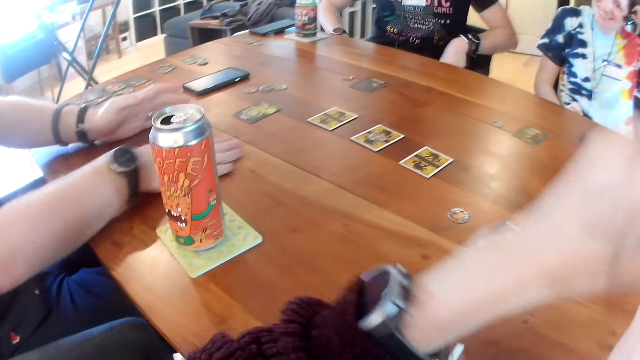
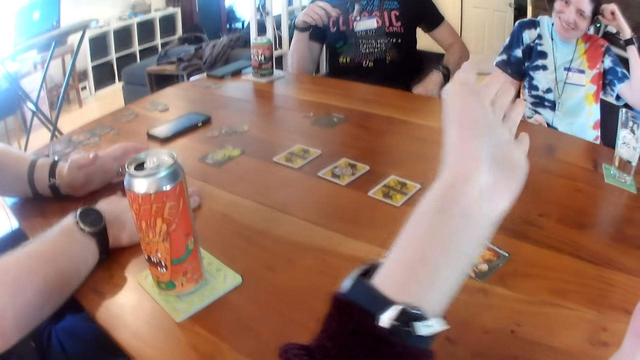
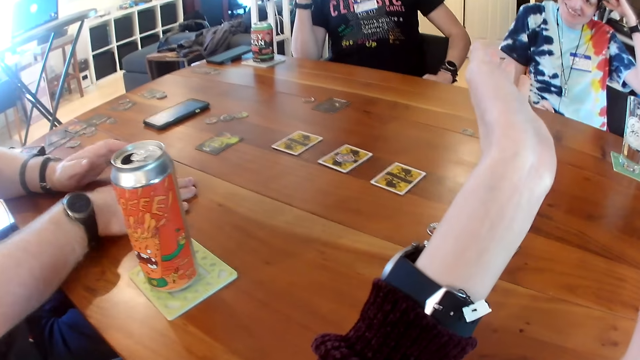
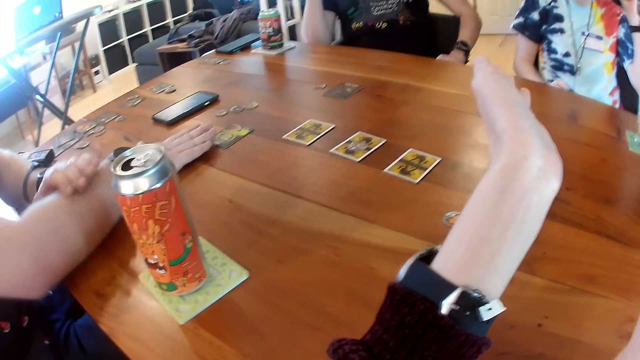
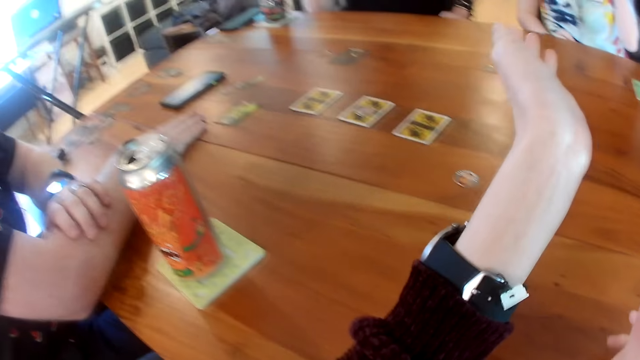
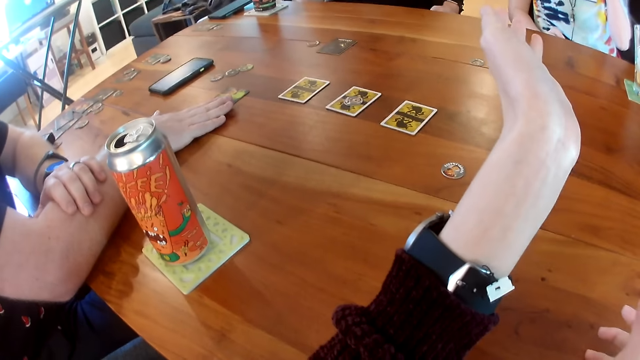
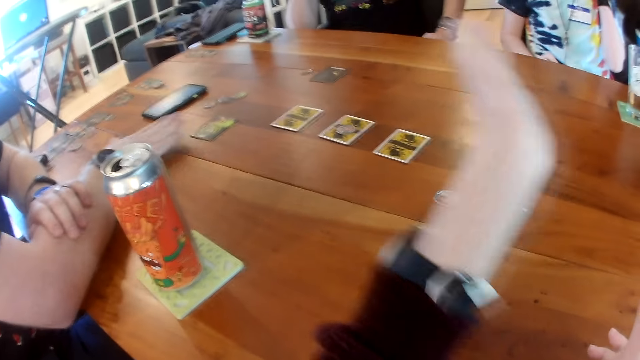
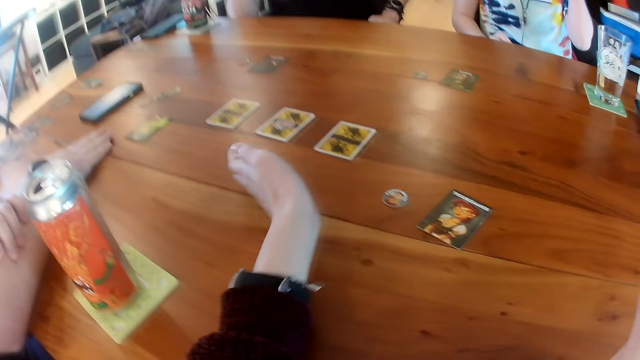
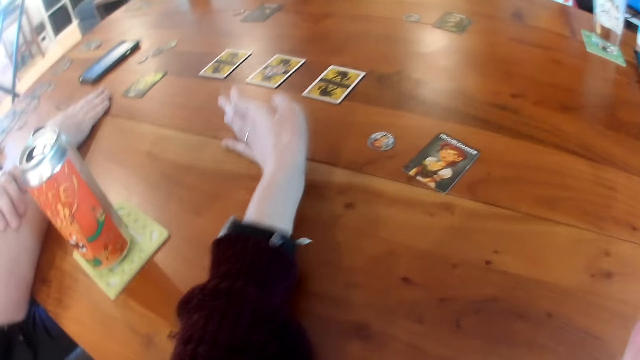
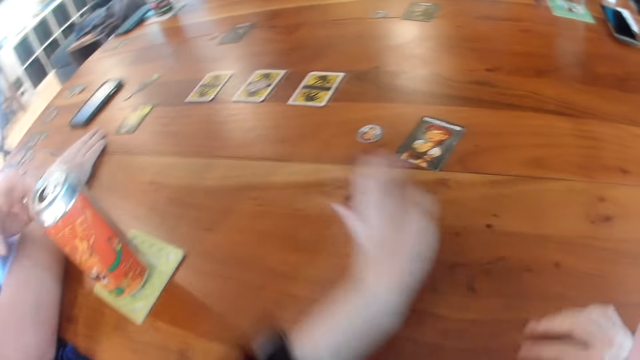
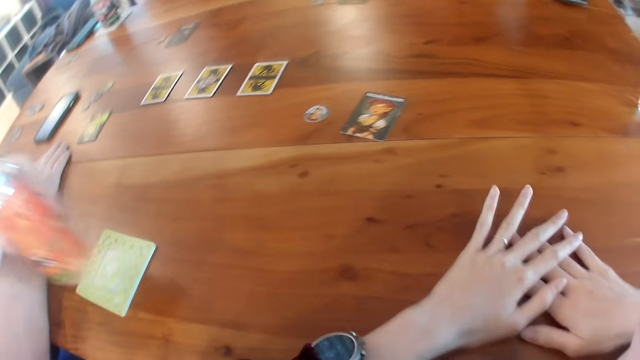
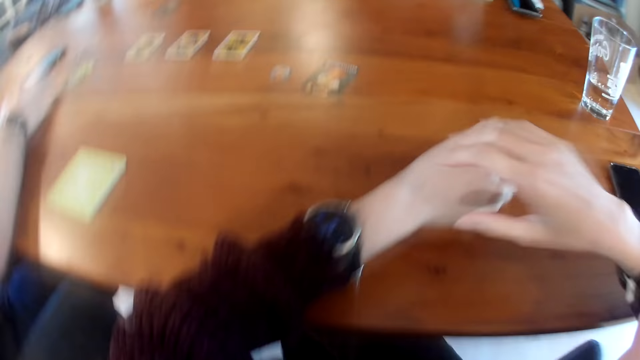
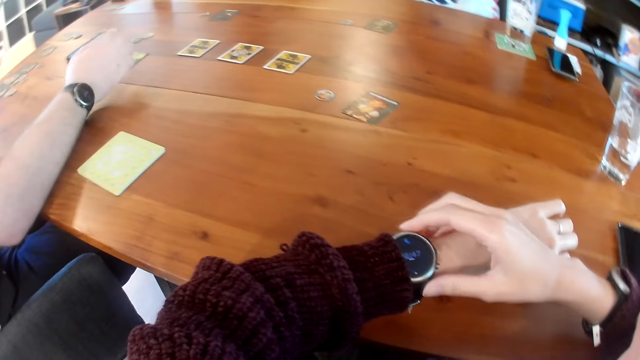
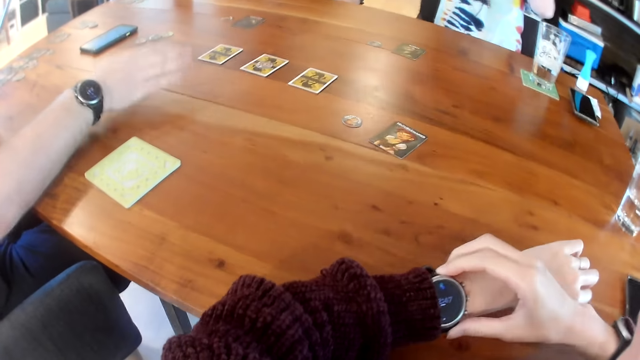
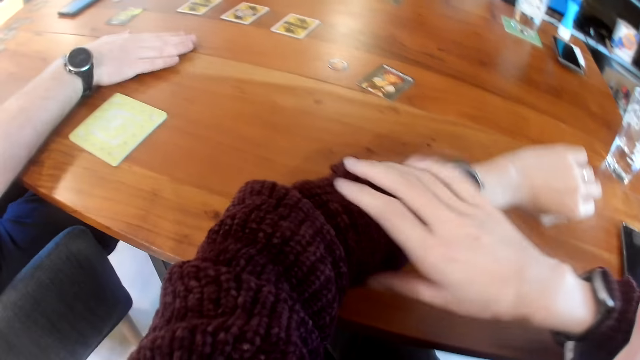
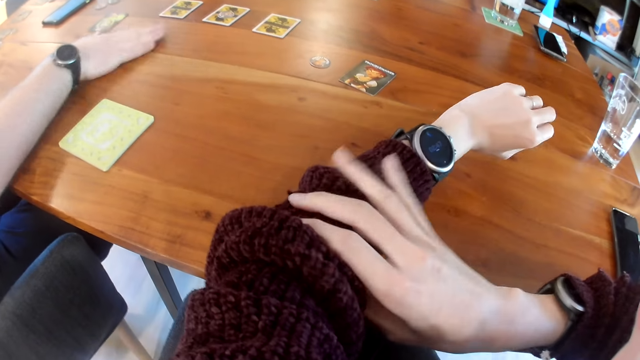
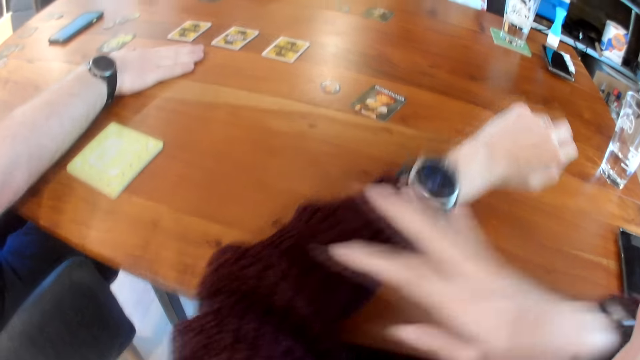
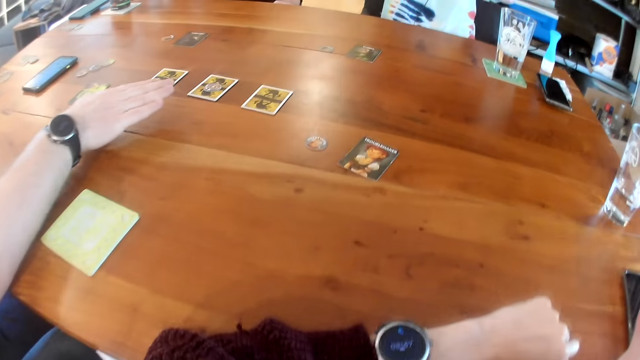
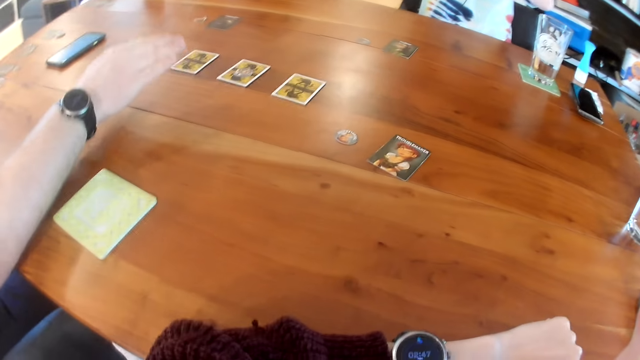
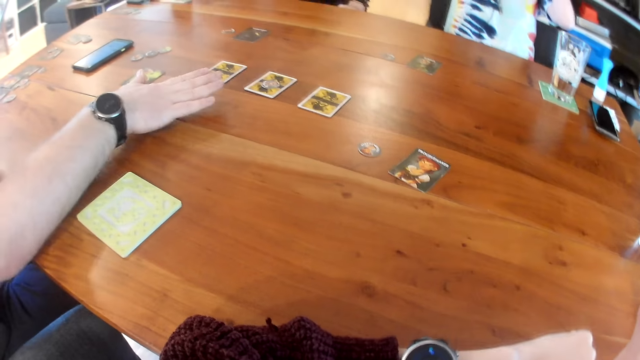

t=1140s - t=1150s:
A man adjusts a card on the table with his right hand. The camera wearer places her left hand on the table. The man picks up a can from the table with his left hand. The camera wearer adjusts a wristwatch on her left hand with her right hand. The man taps the table with his right hand. The camera wearer adjusts the left sleeve of a cardigan with her right hand. A person talks to another person and a third person.

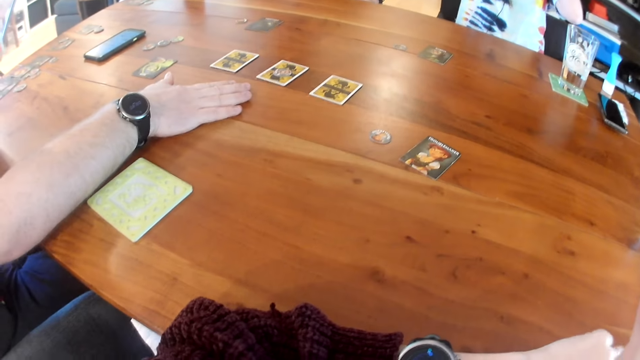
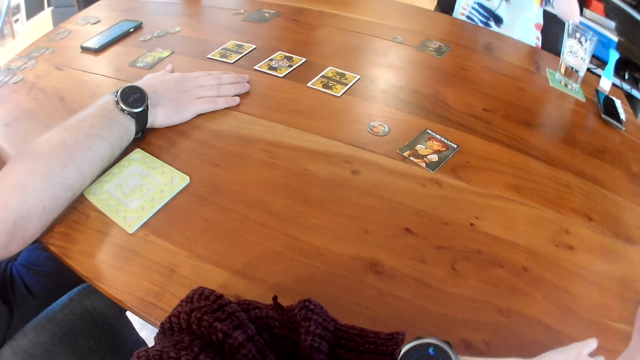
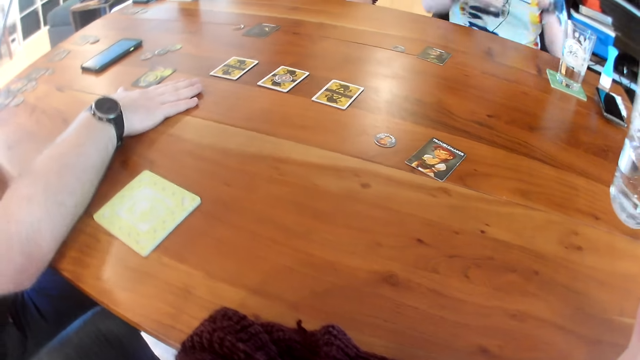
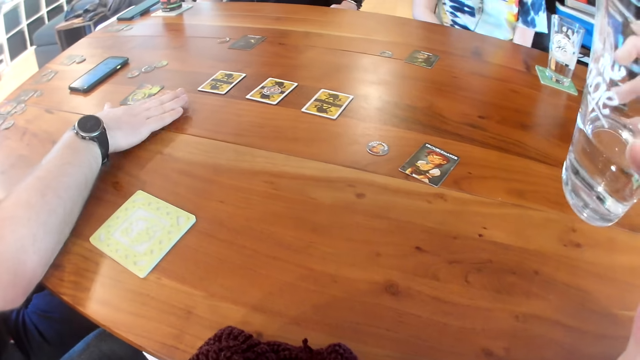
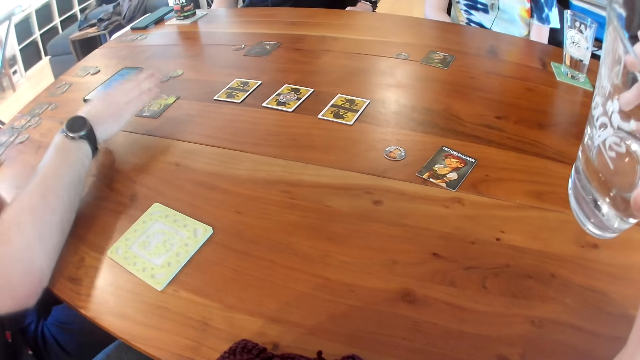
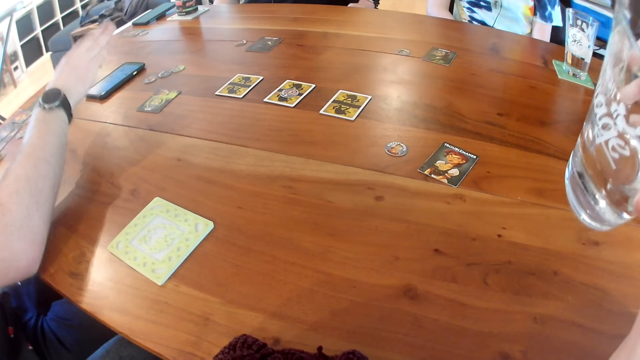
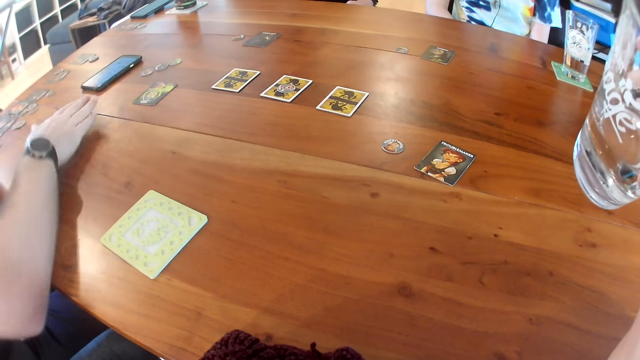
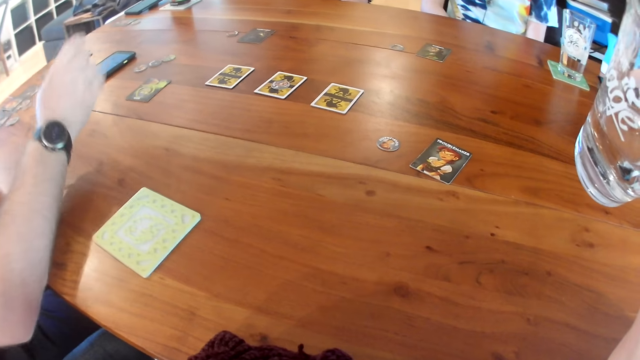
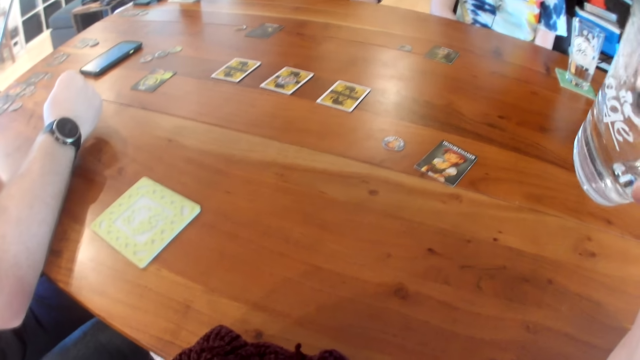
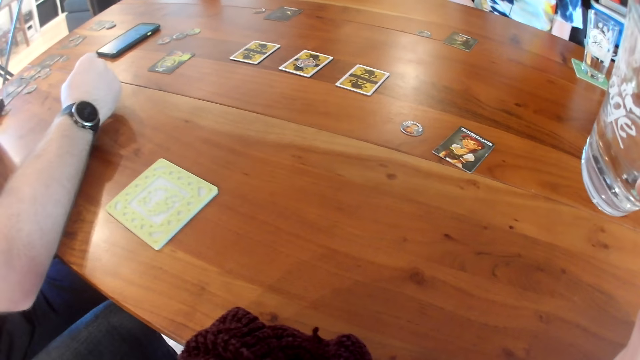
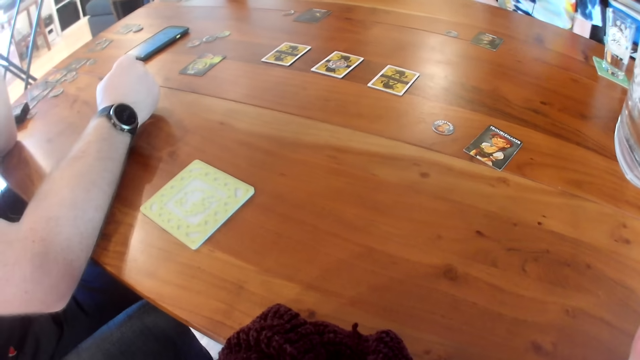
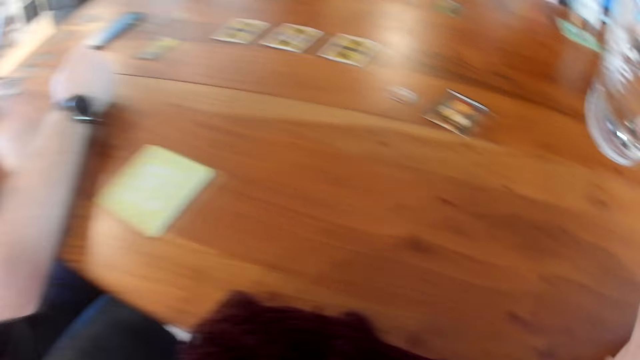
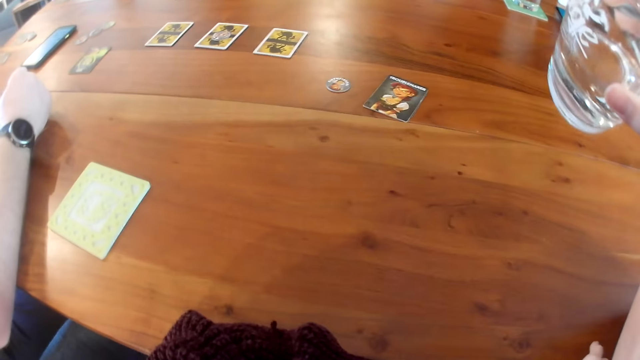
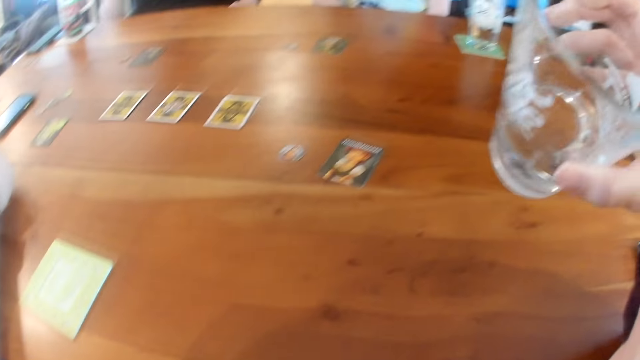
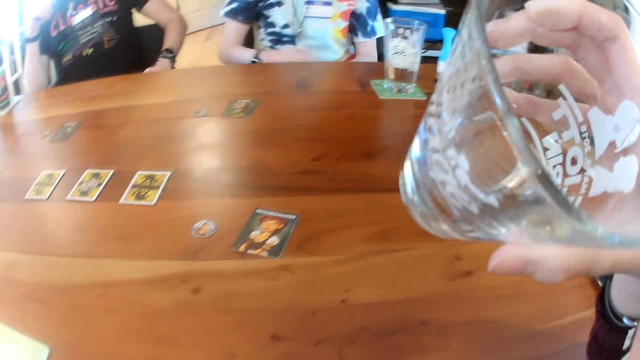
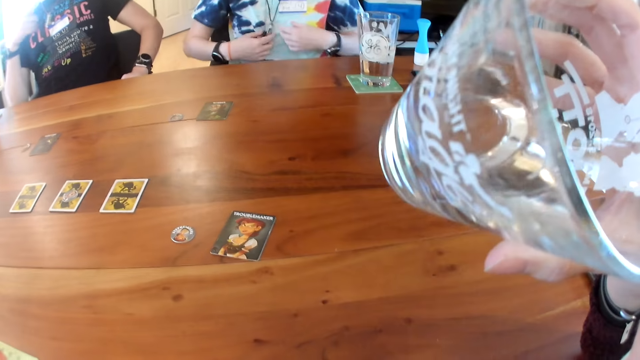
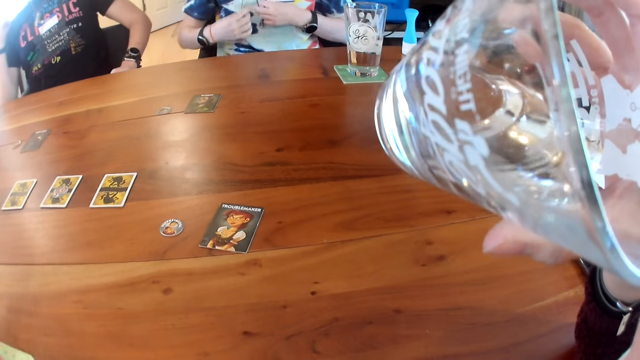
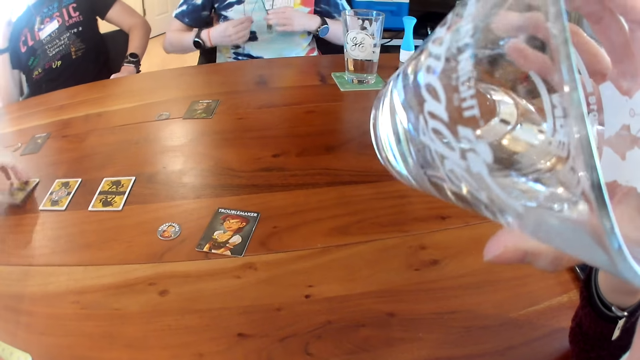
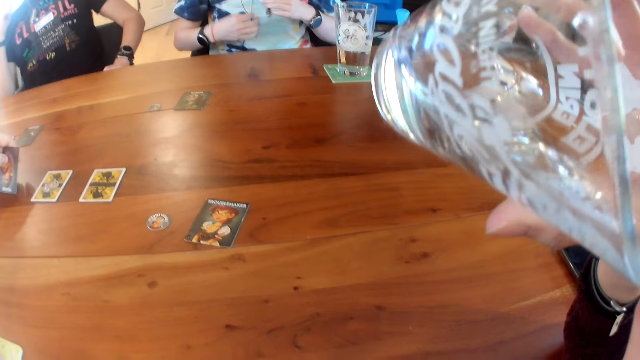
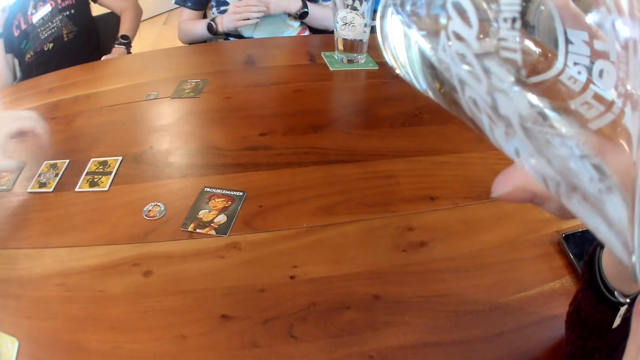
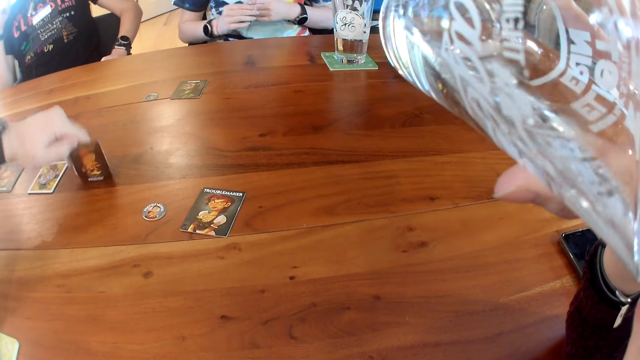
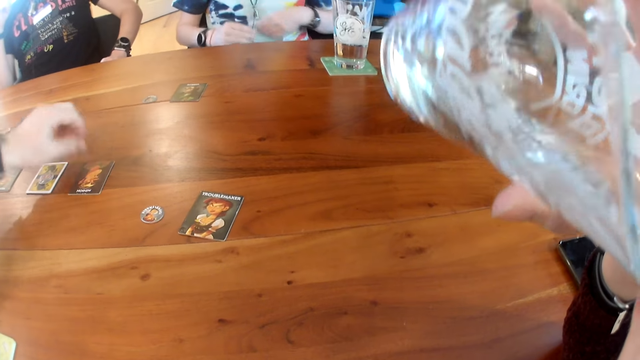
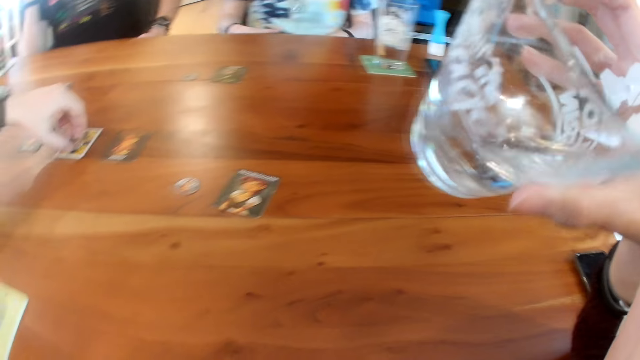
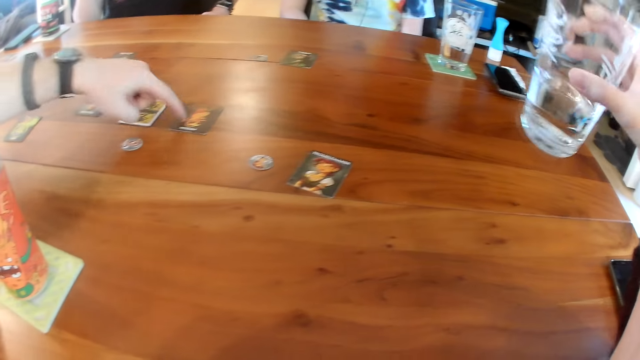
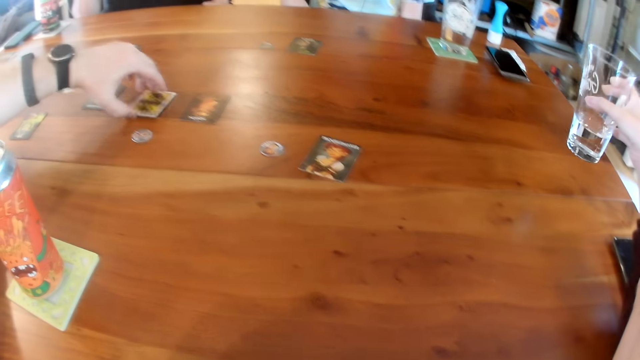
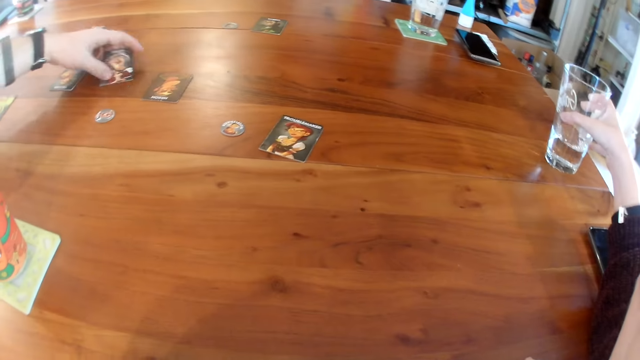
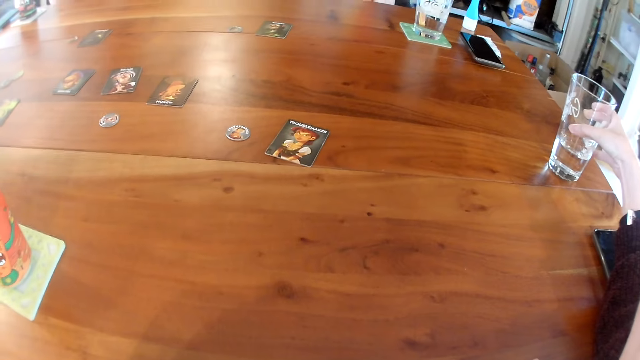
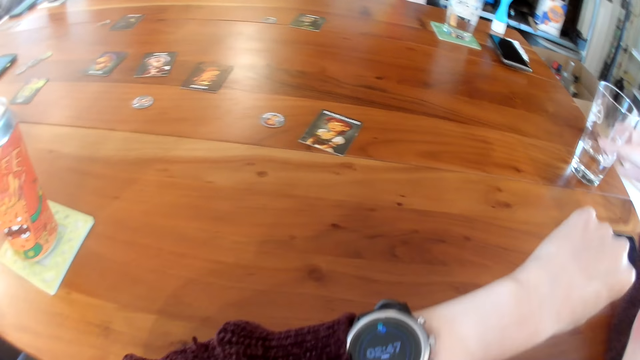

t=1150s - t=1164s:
The camera wearer raises a glass cup with her right hand towards her mouth. She drinks water from the glass cup in her right hand. A woman adjusts a pendant on her neck with her two hands. The man flips a card on the table to the other side with his left hand. He flips the card on the table to the other side with his left hand again. He picks a round piece from the top of the card with his left hand. He drops the card in his left hand on the table. He flips the card on the table to the other side with his left hand. The camera wearer places the glass cup on the table with her right hand.
